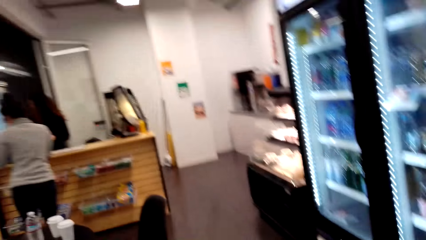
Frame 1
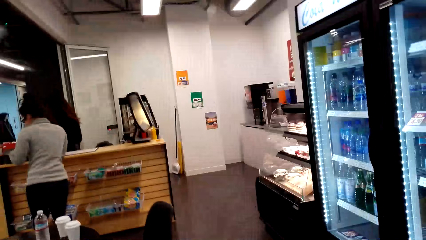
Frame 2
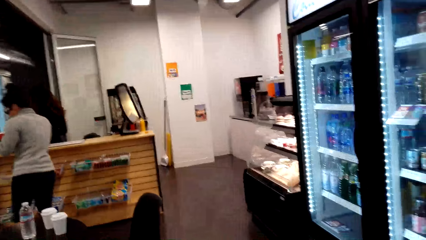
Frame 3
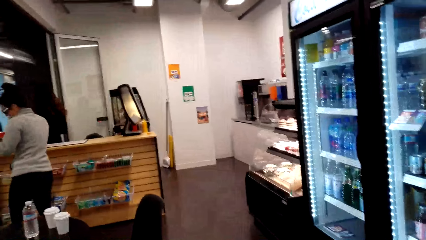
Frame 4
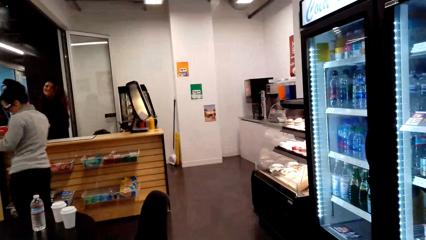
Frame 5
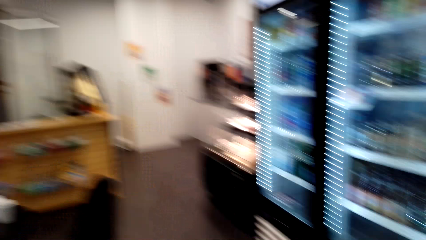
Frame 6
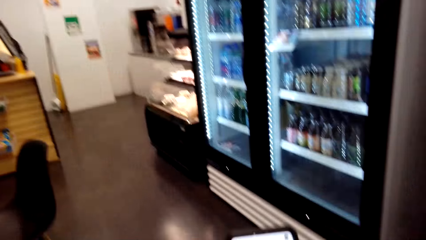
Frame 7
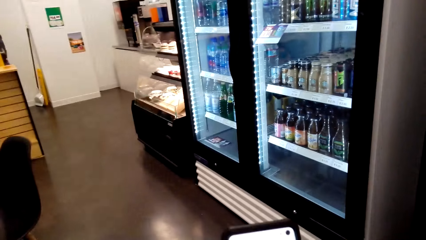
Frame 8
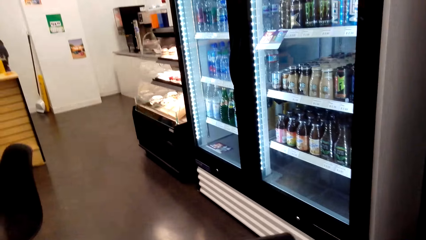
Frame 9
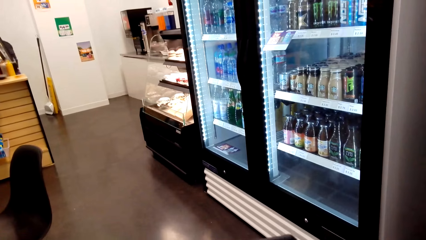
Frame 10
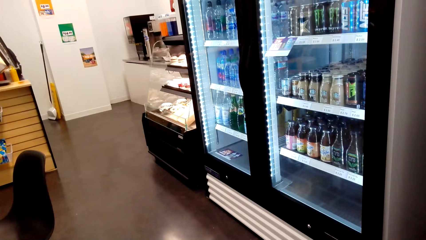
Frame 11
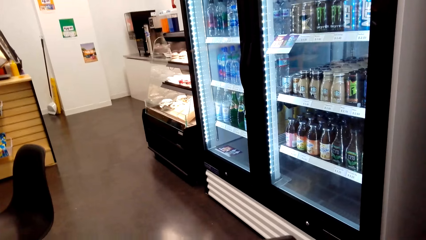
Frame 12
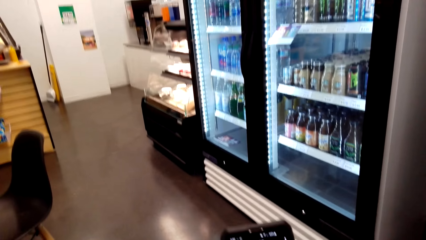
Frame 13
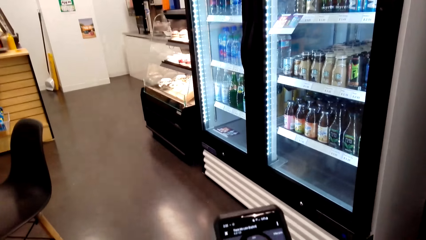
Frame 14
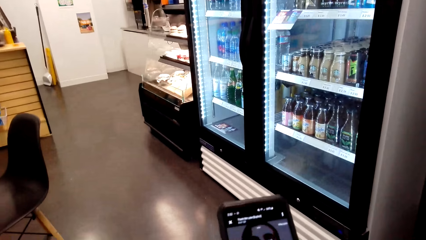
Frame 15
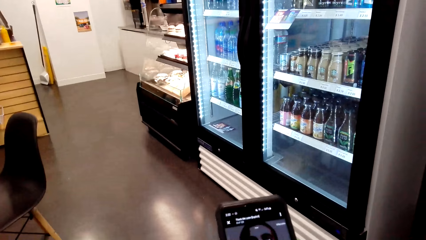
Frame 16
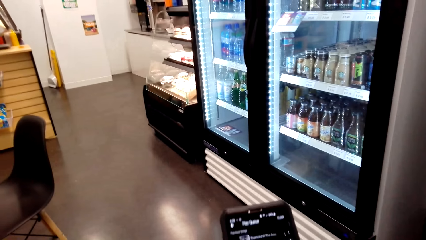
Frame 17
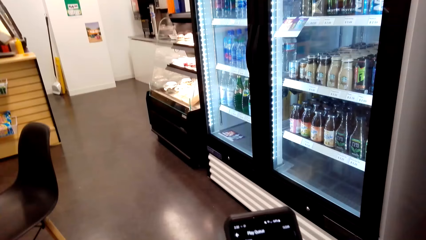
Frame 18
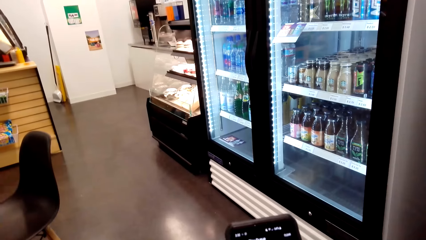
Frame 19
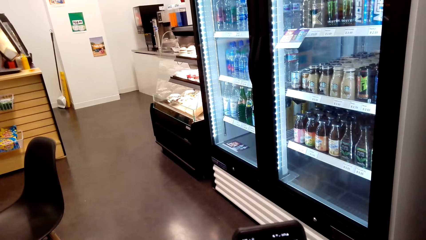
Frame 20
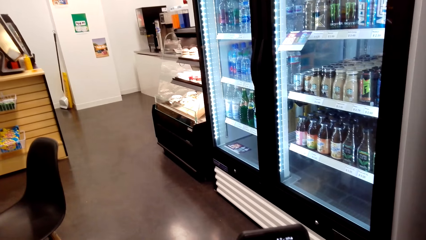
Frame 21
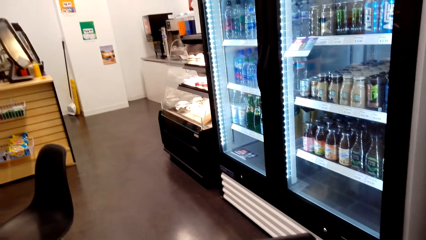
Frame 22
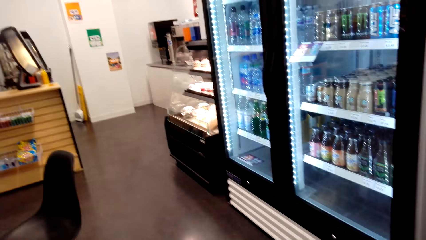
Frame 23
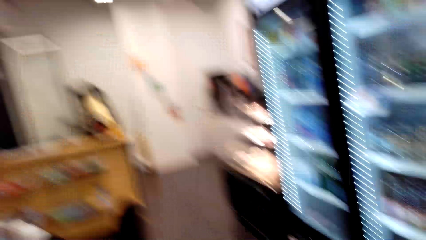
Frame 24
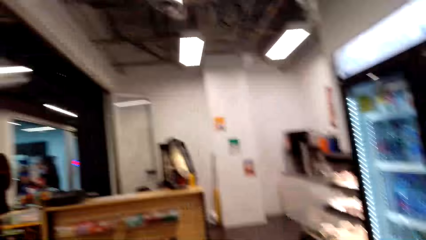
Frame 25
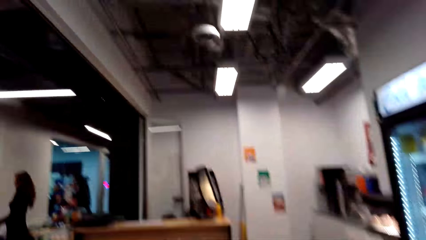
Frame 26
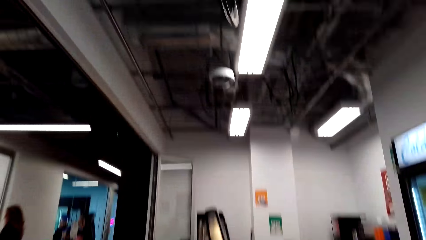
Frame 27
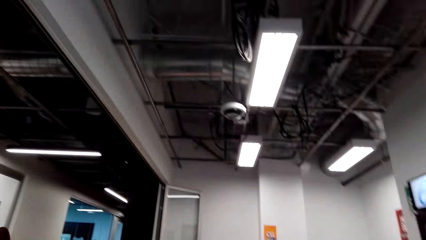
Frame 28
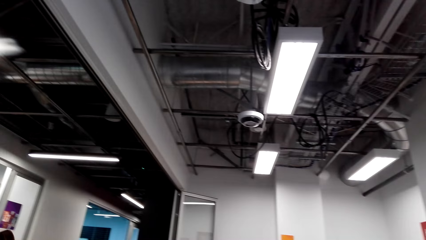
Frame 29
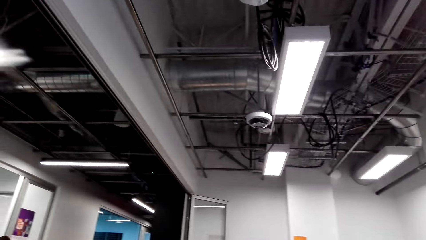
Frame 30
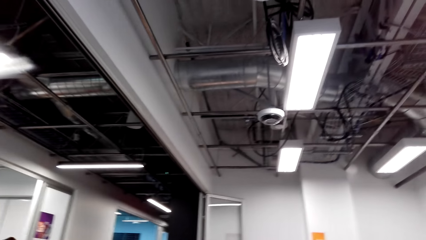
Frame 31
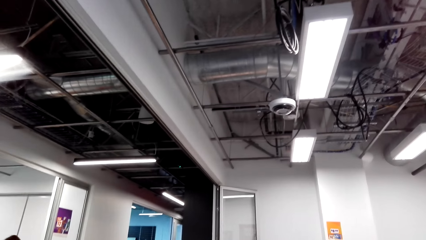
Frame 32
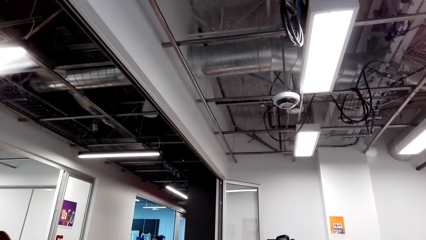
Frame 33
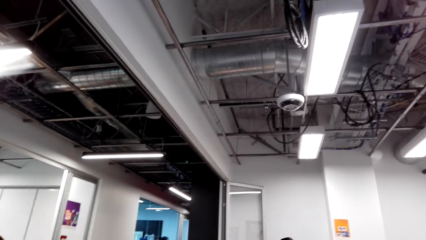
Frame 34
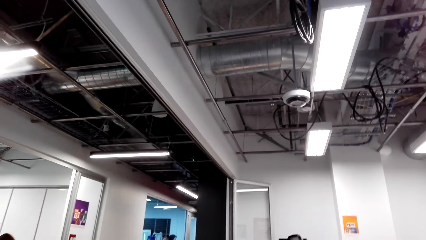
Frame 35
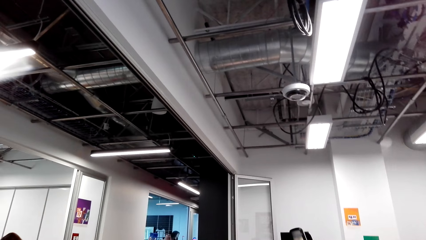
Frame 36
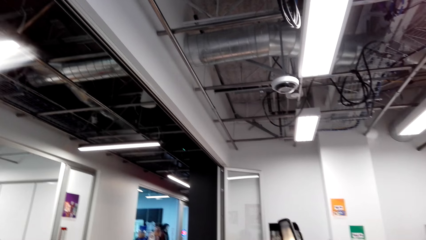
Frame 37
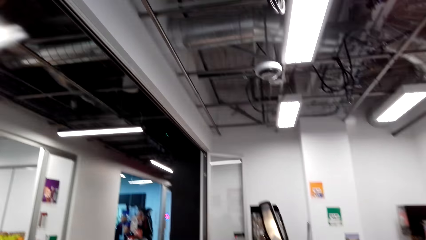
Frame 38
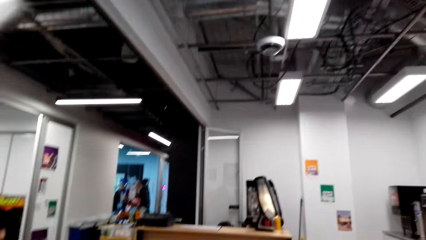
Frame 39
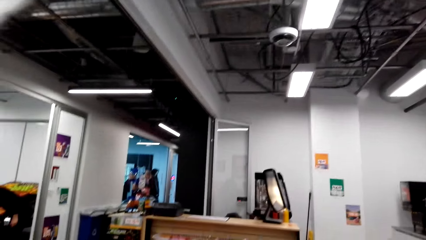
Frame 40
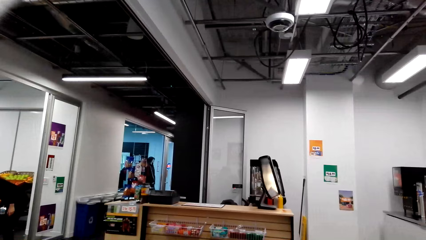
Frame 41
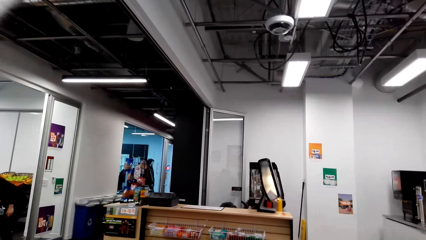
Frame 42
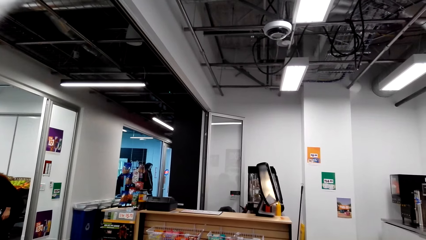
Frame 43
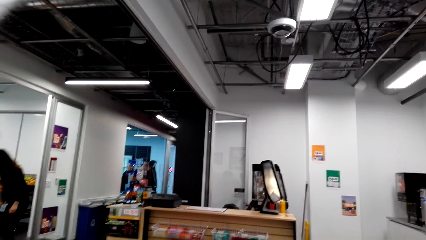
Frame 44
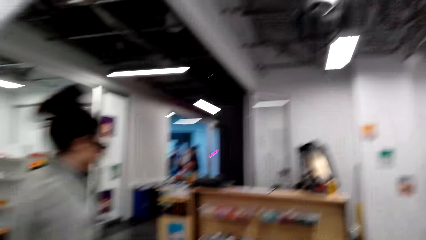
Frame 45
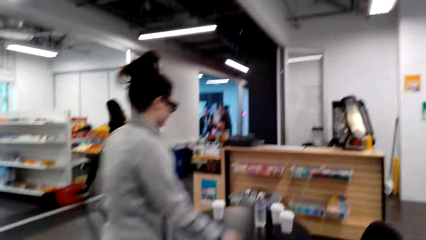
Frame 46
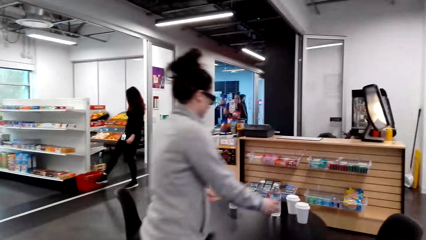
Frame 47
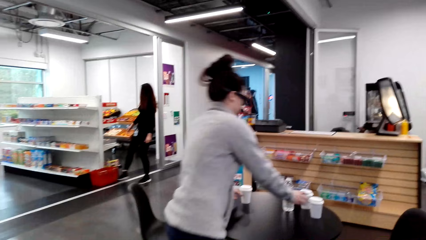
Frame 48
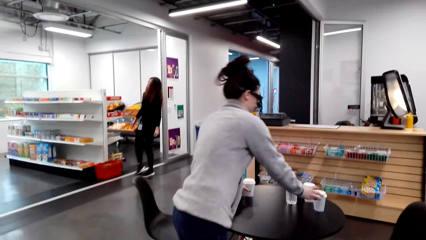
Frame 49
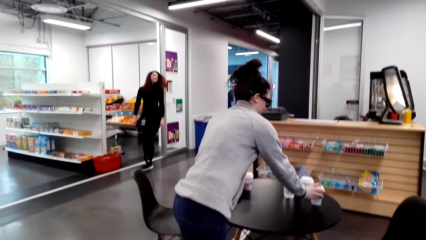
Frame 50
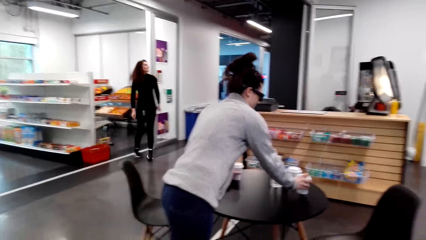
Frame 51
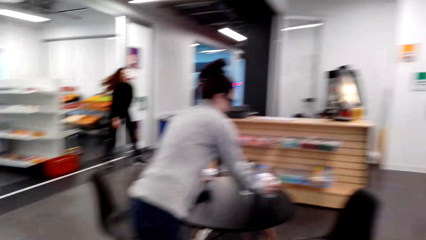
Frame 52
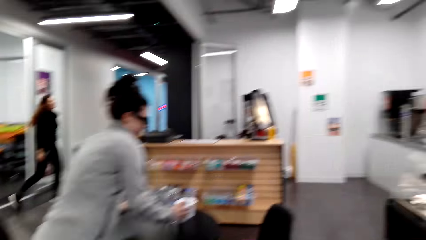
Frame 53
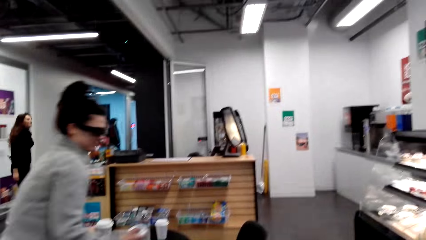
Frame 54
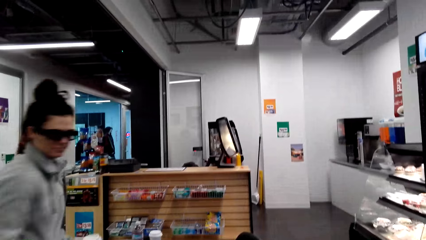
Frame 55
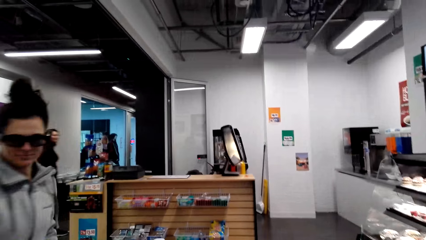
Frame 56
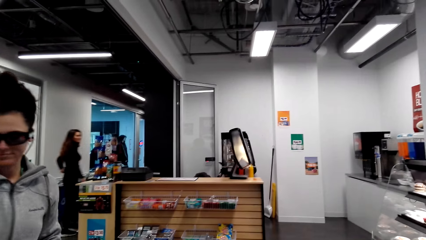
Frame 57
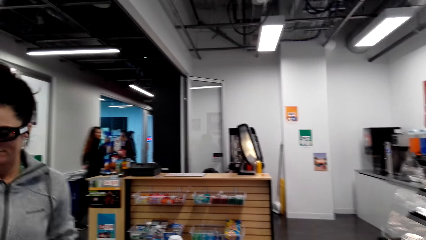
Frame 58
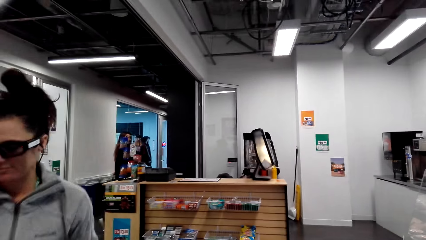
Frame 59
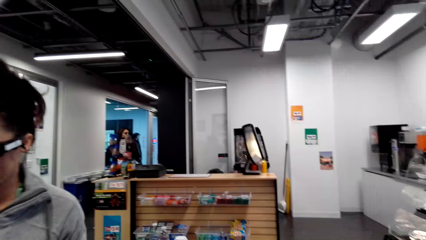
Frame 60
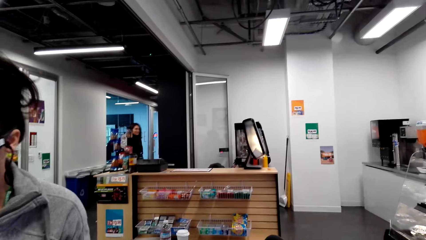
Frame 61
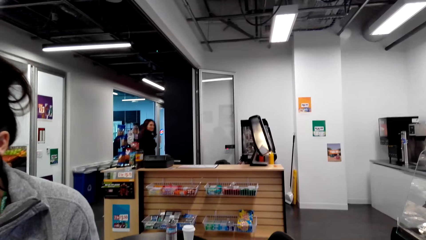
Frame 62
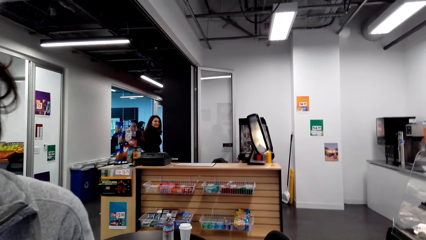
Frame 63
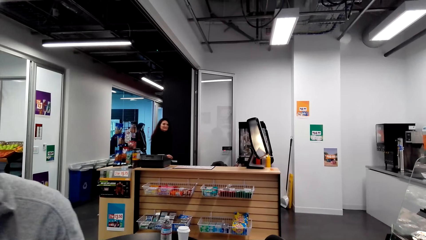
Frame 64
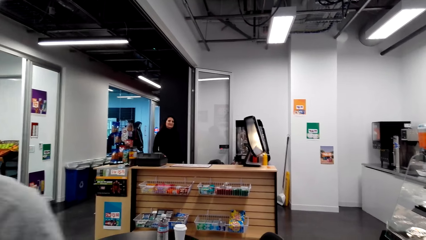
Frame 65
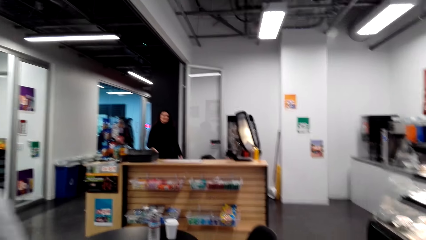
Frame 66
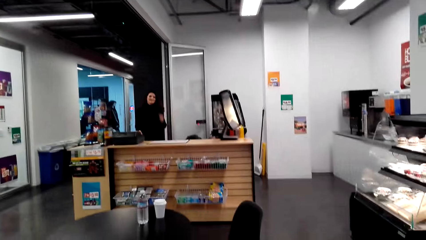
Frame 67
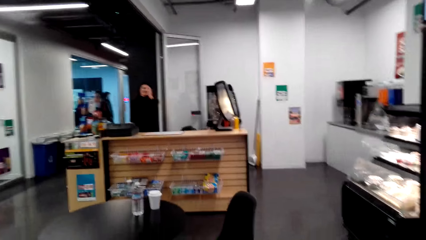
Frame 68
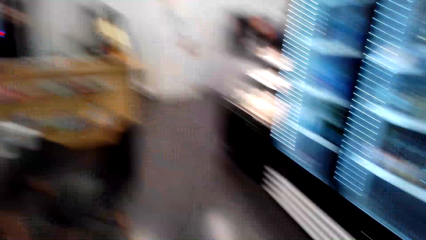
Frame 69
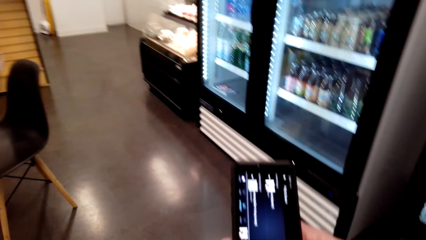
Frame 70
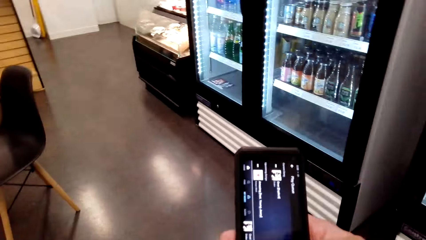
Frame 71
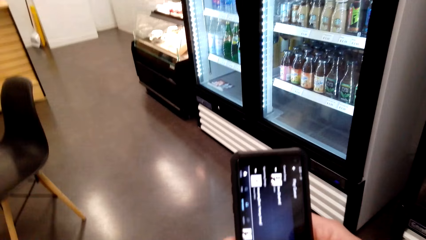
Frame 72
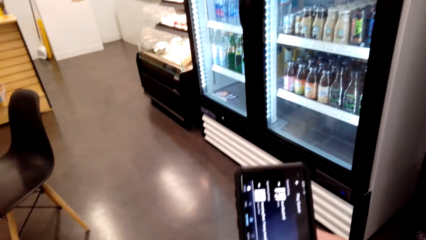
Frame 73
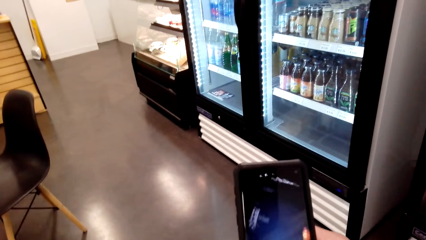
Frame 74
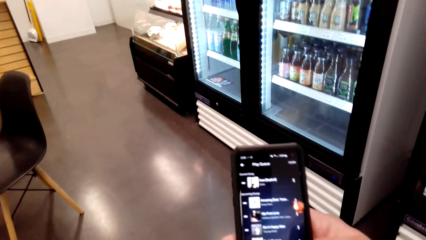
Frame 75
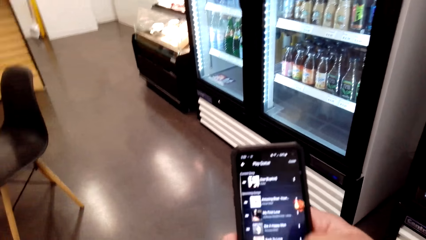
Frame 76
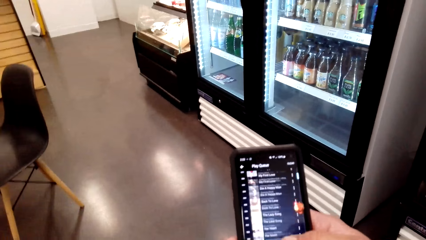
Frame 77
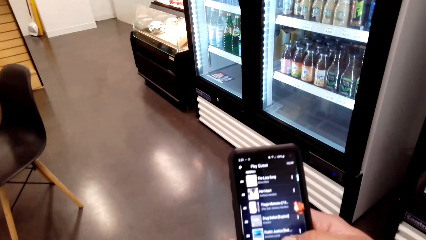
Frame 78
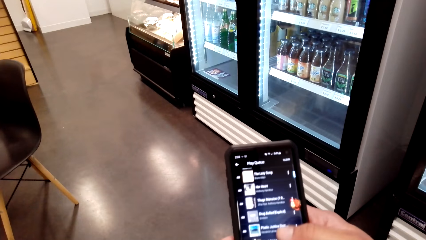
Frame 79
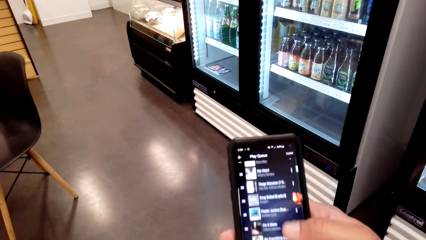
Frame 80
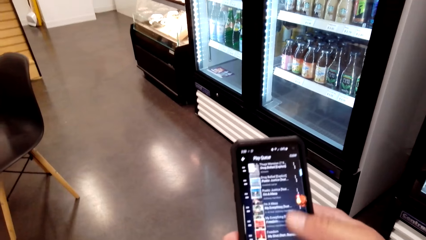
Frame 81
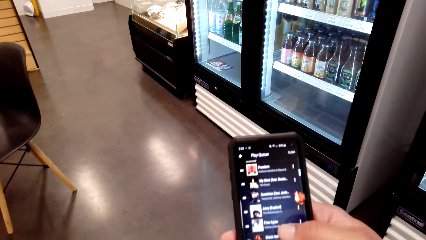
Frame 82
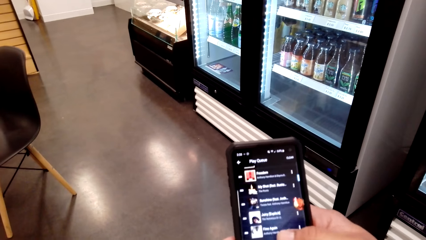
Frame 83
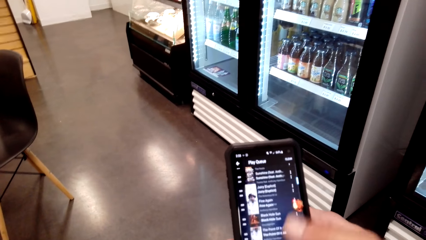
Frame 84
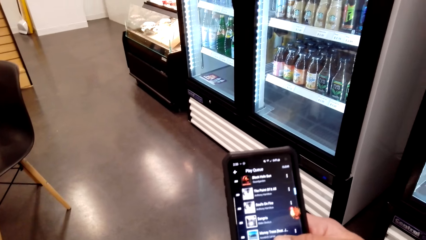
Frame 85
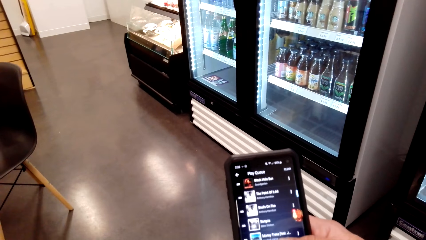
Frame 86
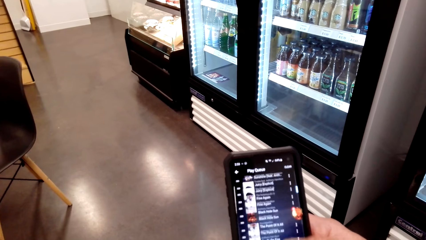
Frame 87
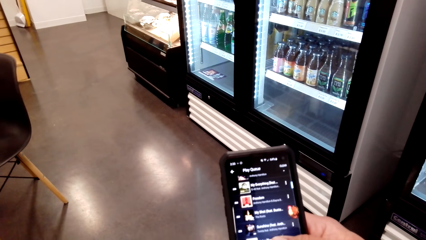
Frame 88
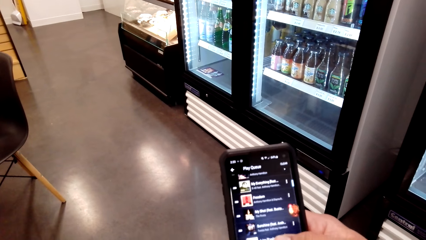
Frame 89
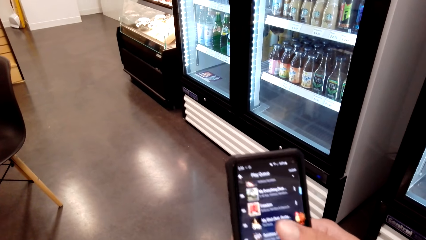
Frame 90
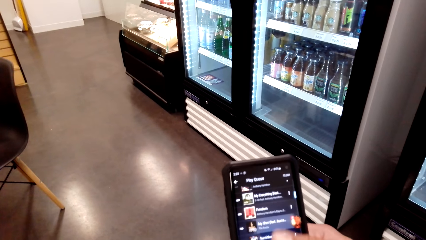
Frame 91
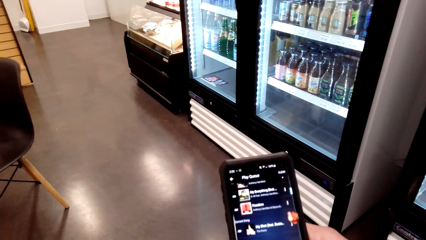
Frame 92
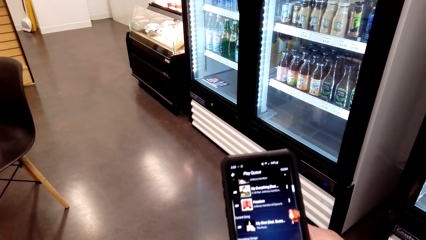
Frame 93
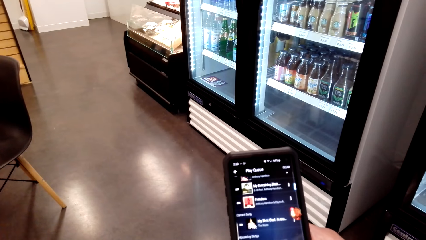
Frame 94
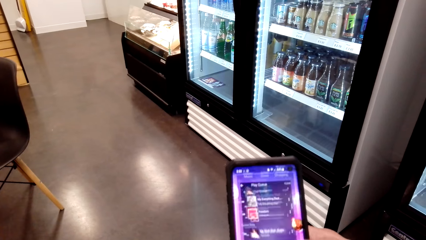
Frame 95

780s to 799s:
The camera wearer operates a phone. They look around the supermarket. A woman picks the tumblers of coffee from a table. The woman walks towards the camera wearer. A cashier walks to the counter table. The camera wearer operates the phone.
